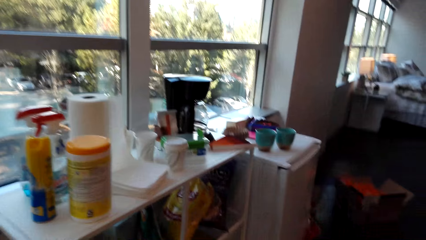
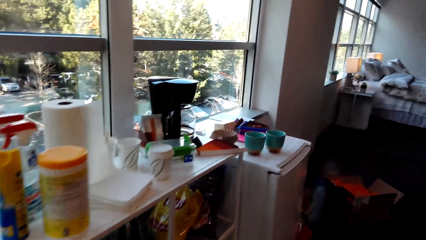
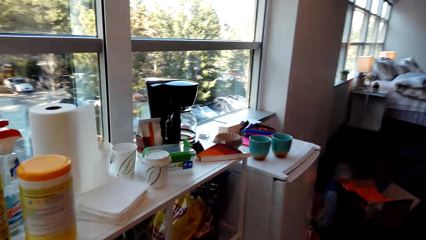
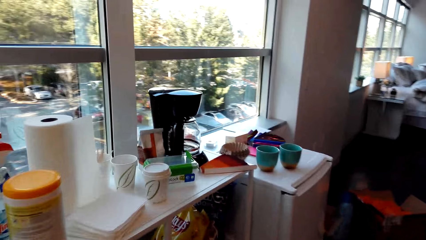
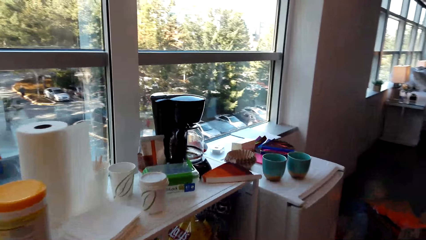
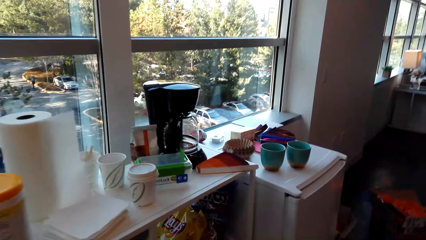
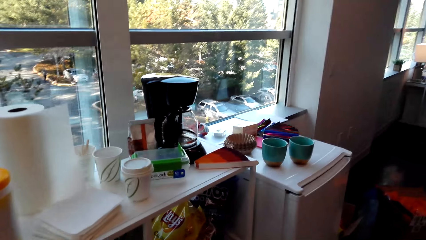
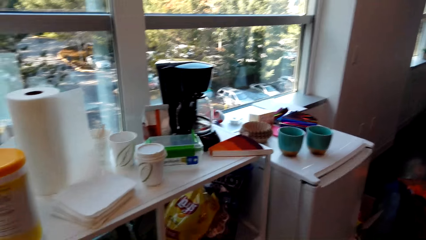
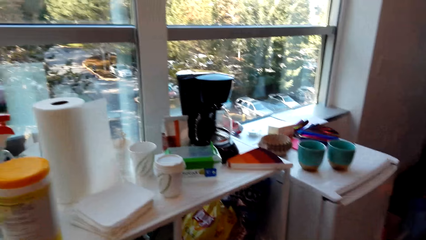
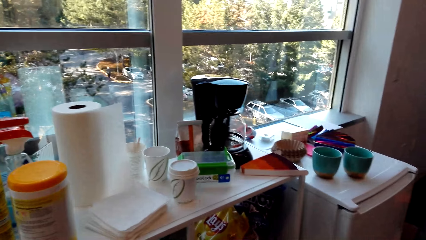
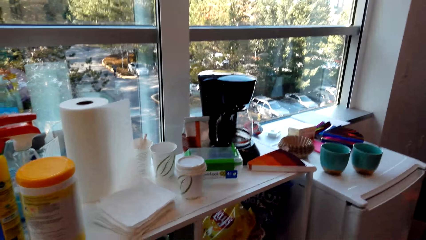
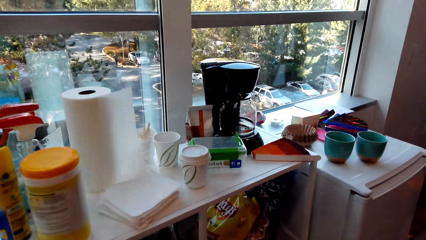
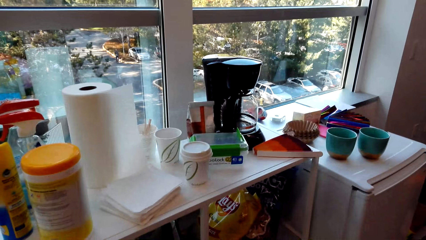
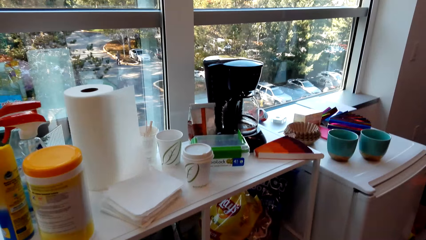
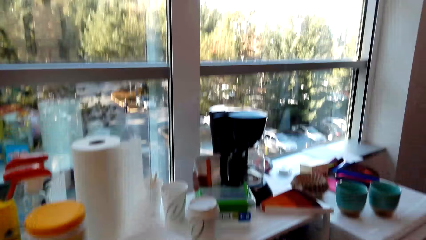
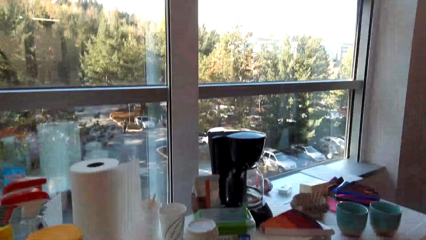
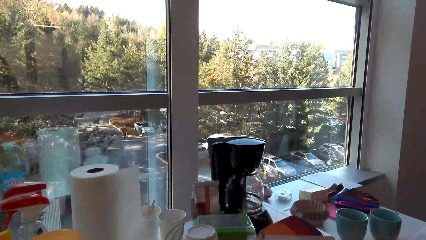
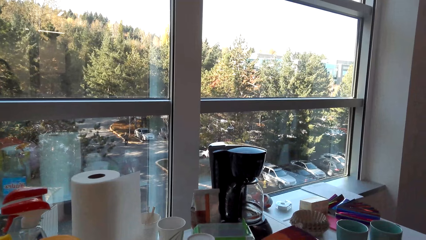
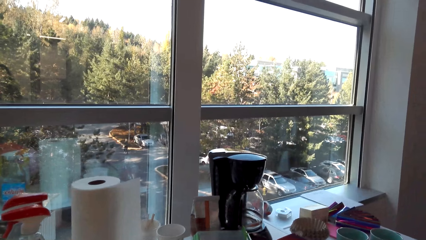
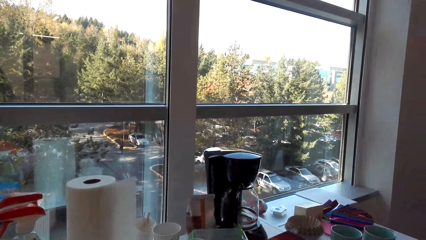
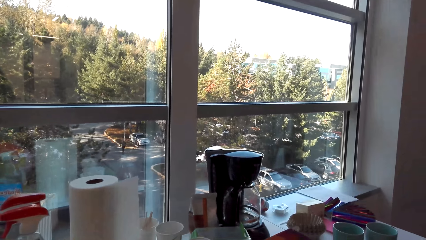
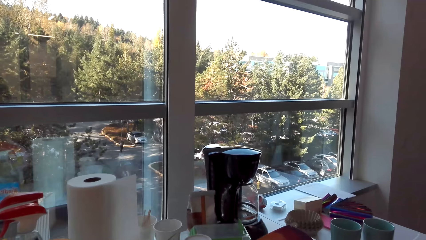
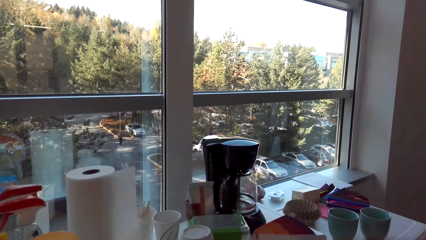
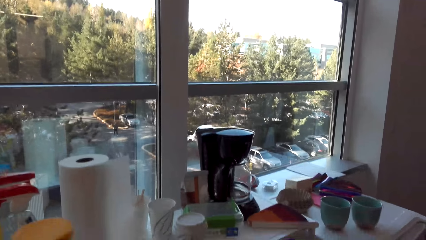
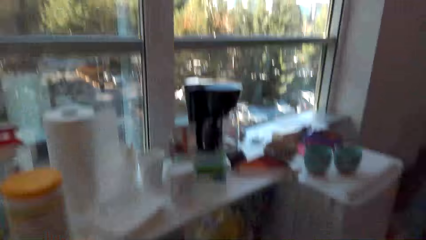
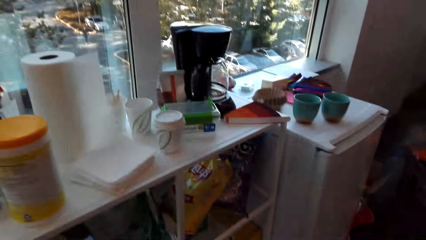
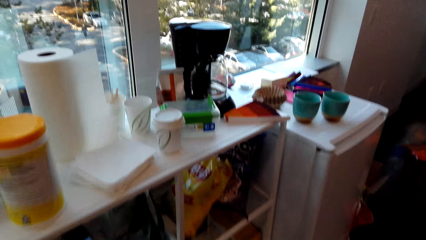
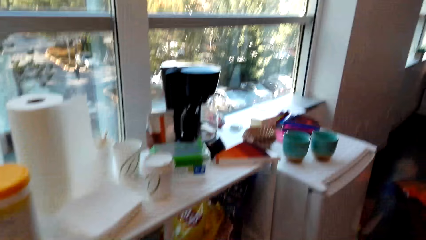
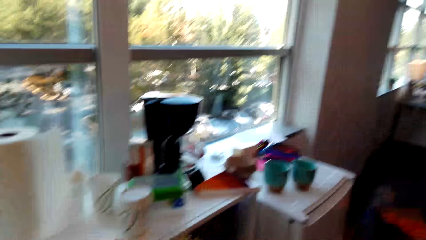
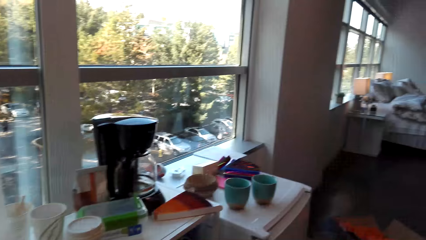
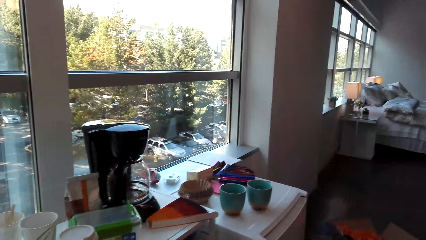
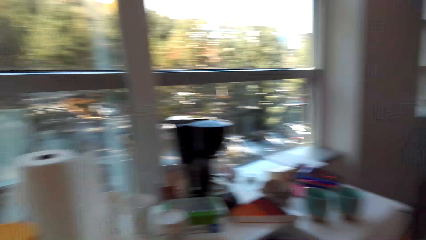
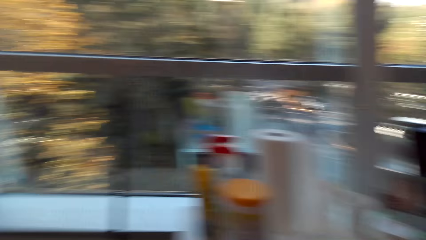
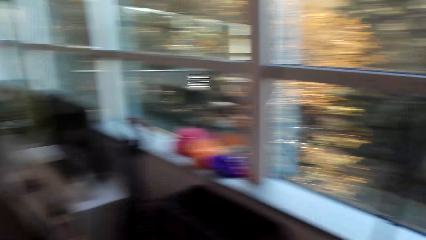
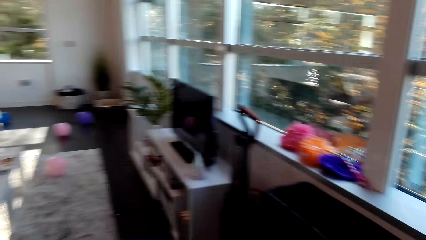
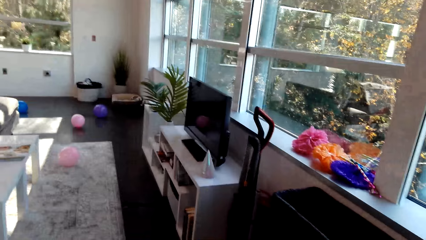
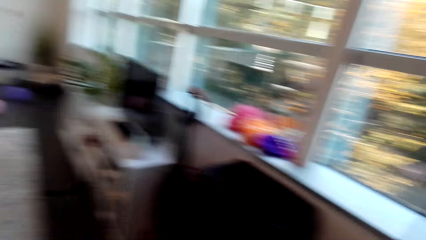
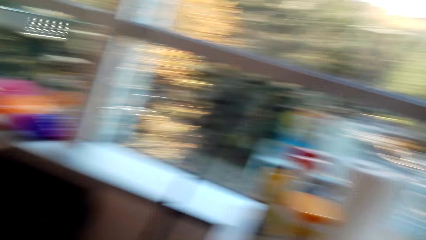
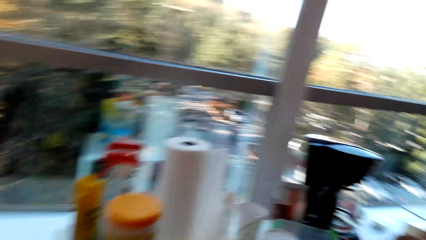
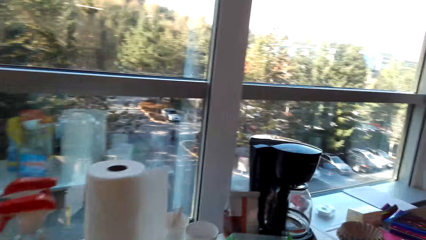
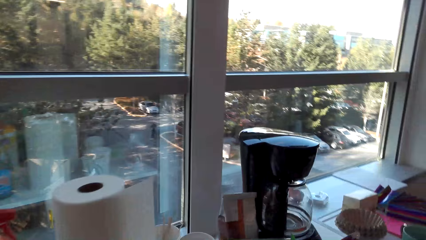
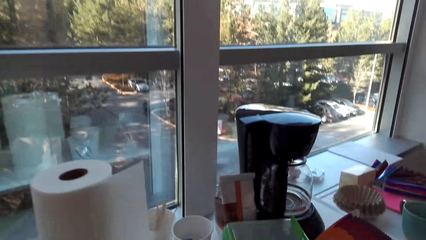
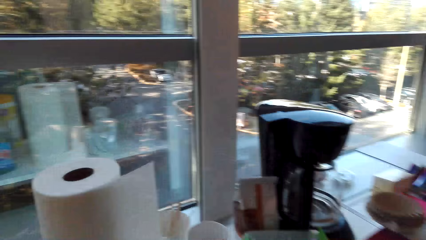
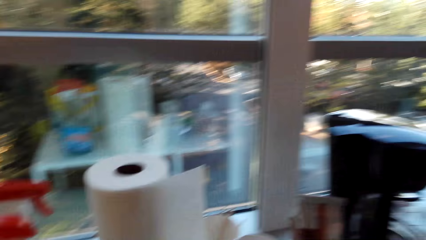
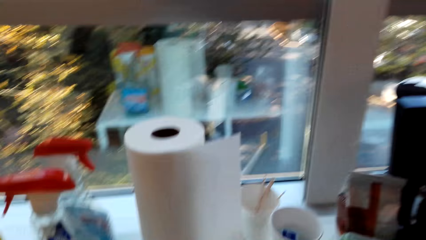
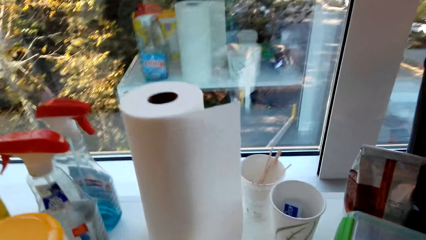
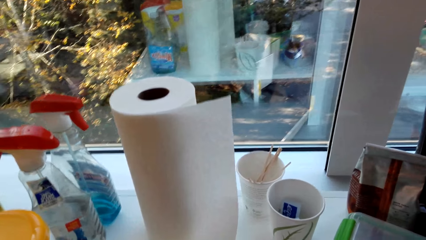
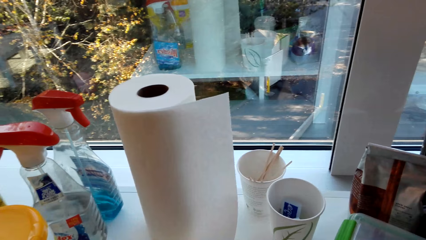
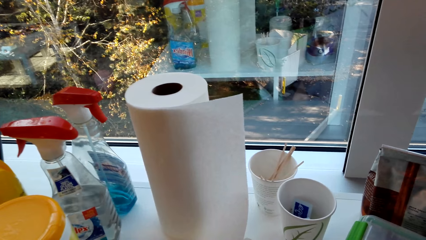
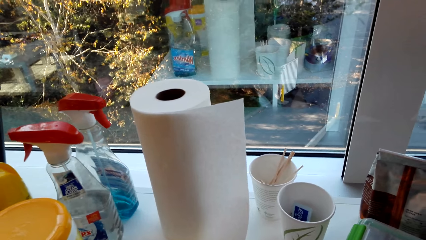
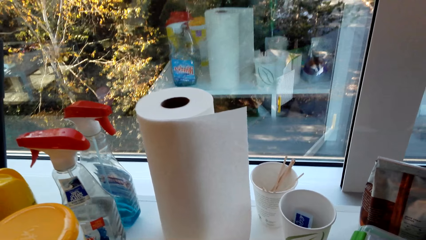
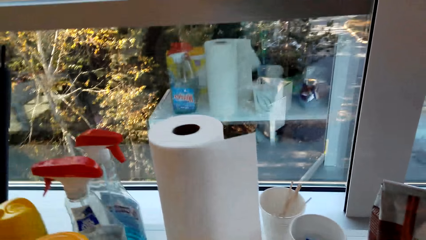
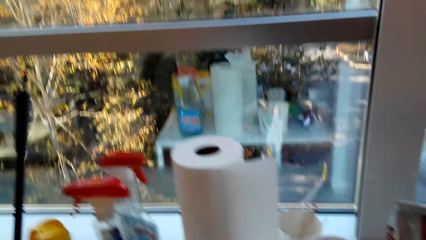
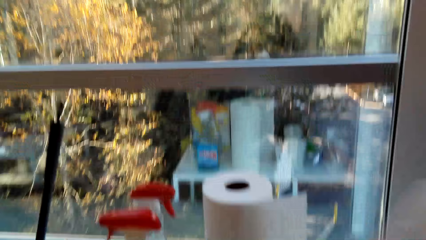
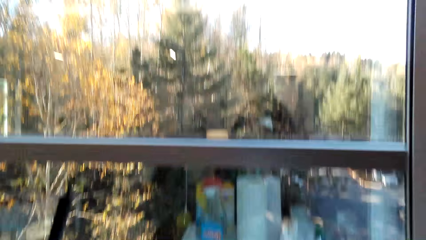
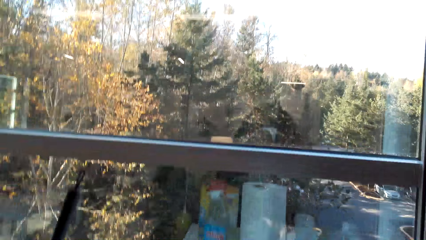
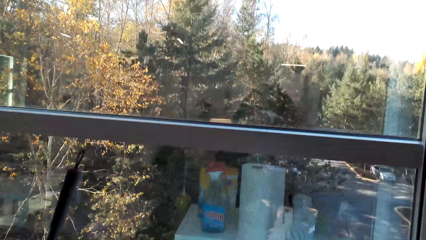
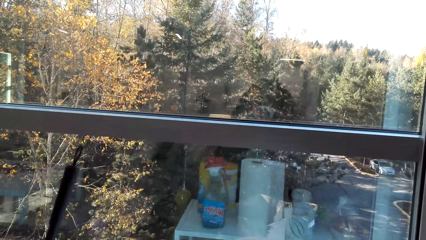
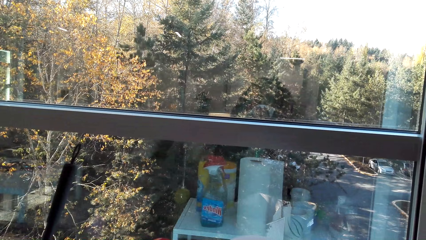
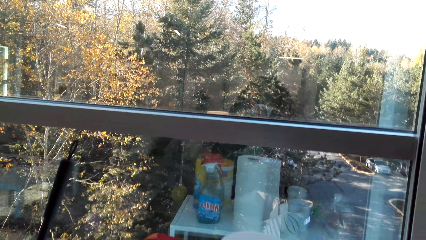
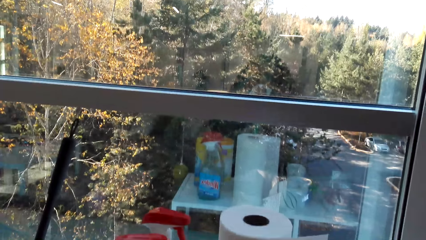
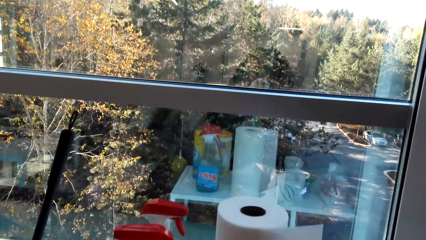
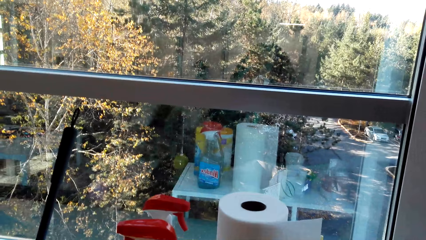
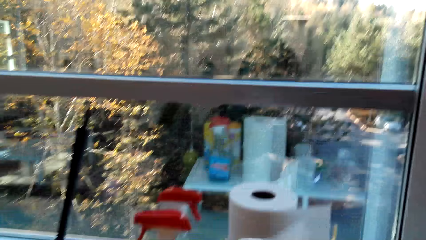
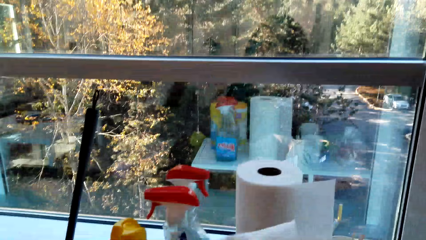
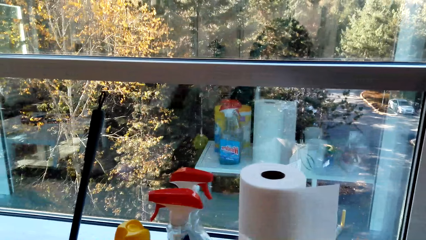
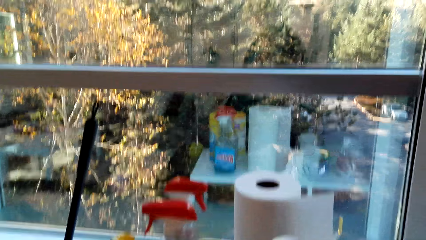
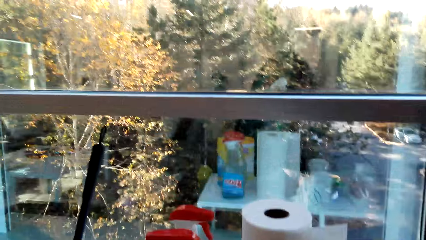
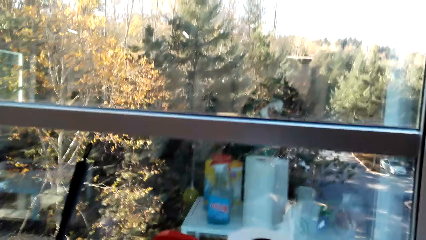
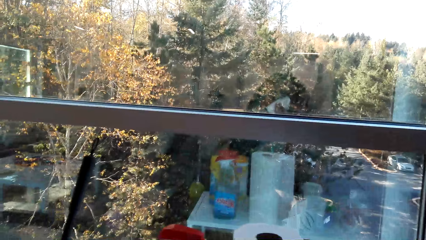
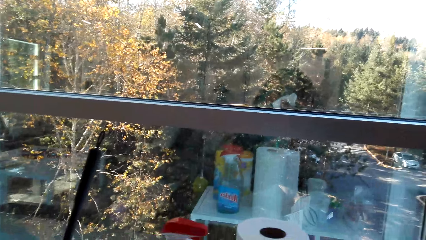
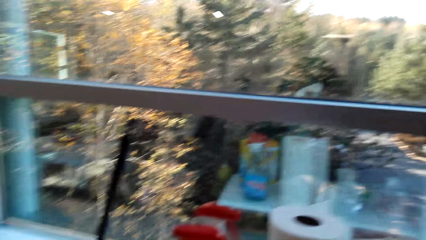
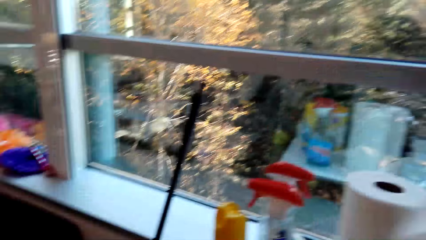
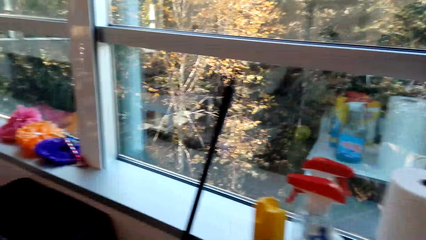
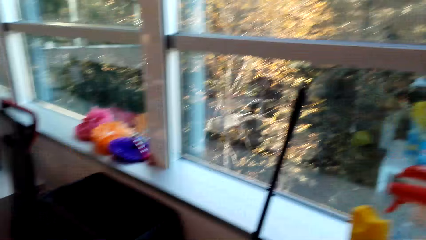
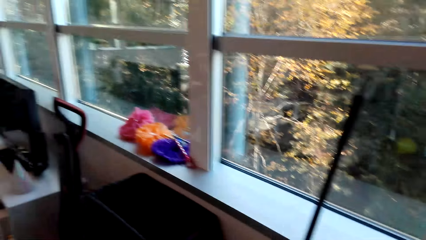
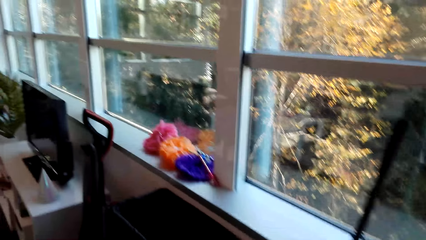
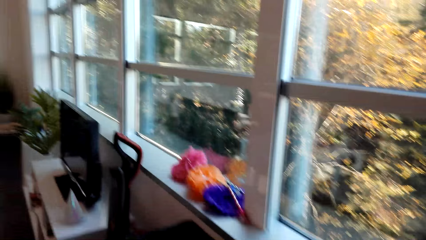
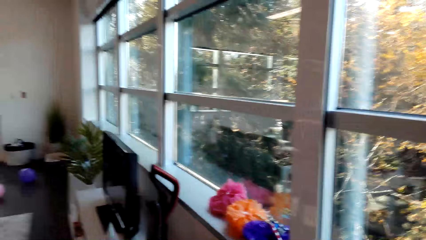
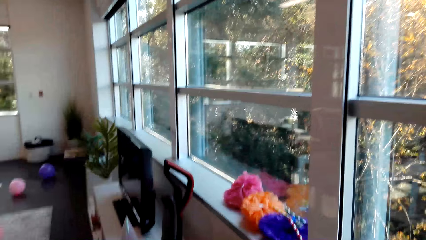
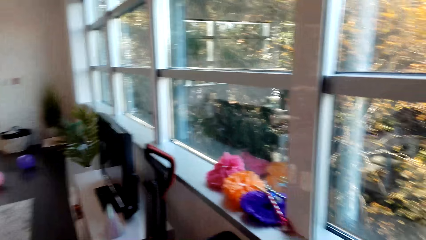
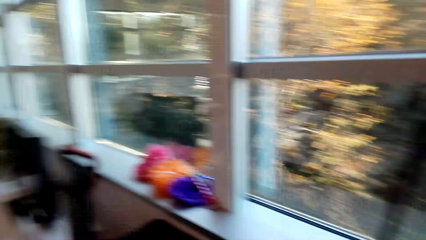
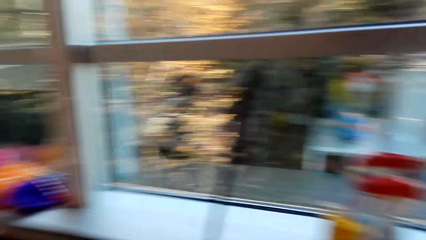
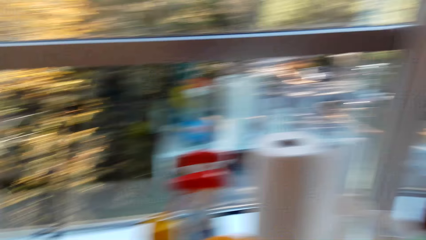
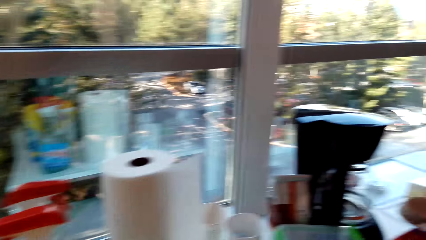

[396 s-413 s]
A person talks in the room. The camera wearer talks in the room. She holds the paper towel. She wipes her face. She looks around.
